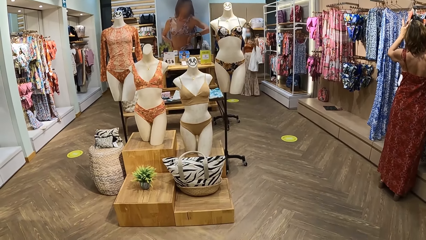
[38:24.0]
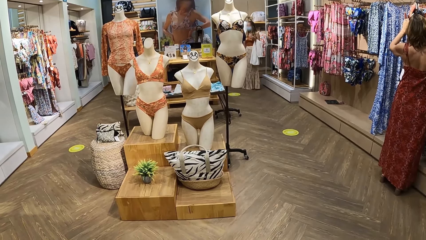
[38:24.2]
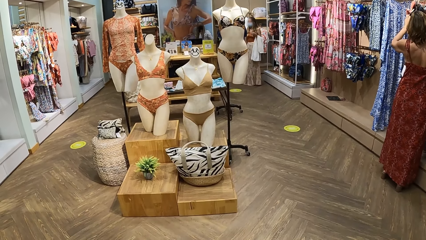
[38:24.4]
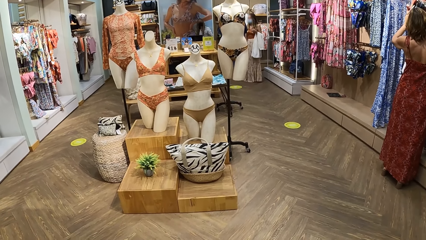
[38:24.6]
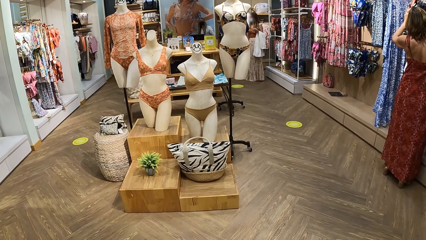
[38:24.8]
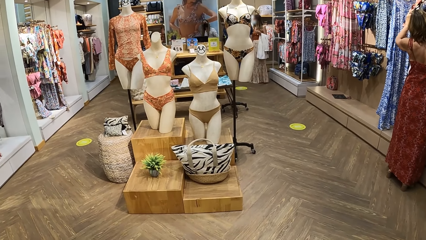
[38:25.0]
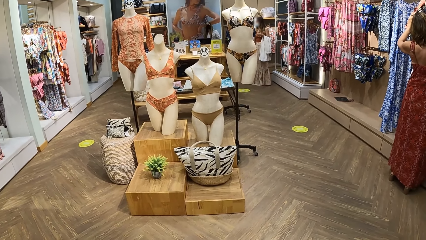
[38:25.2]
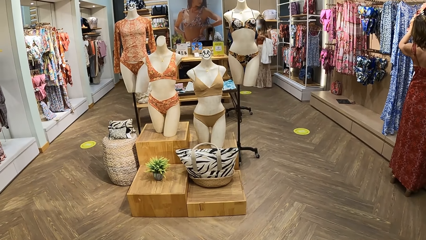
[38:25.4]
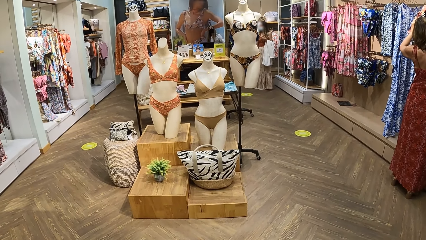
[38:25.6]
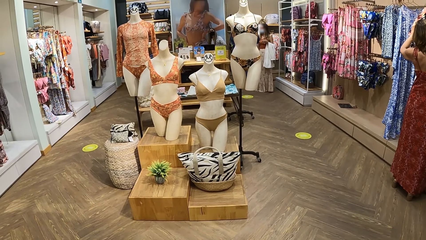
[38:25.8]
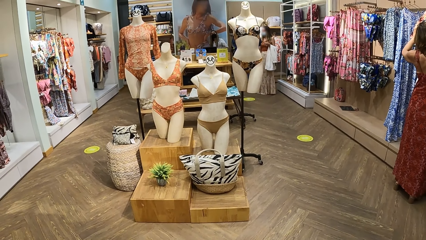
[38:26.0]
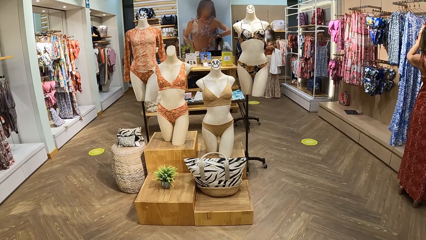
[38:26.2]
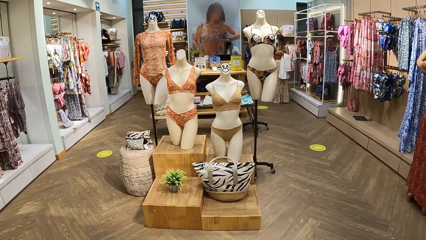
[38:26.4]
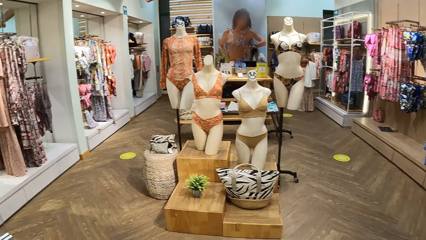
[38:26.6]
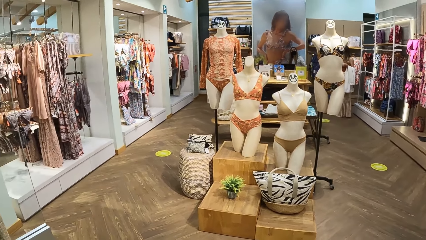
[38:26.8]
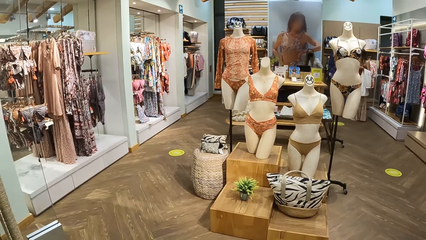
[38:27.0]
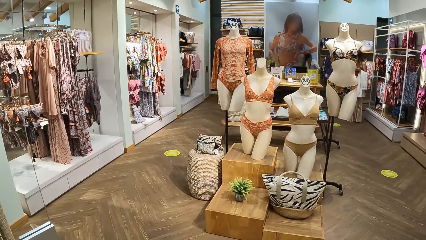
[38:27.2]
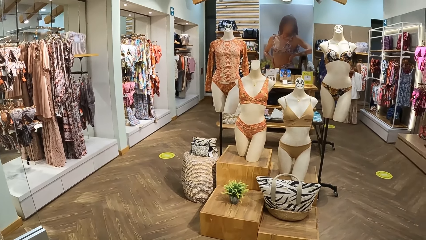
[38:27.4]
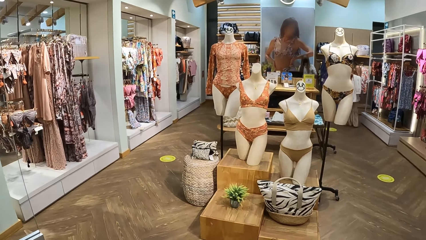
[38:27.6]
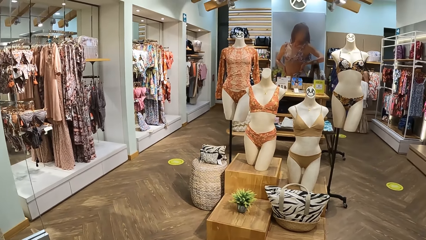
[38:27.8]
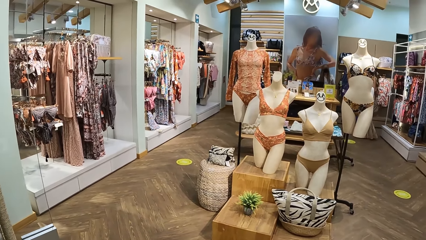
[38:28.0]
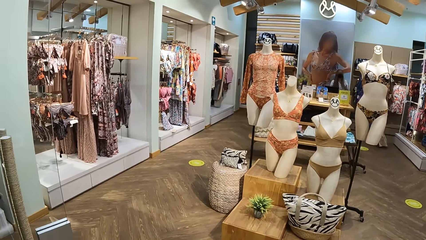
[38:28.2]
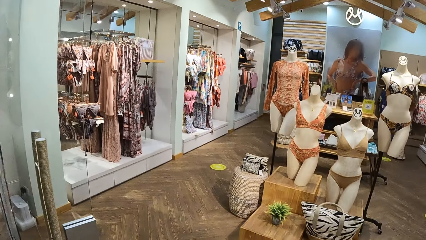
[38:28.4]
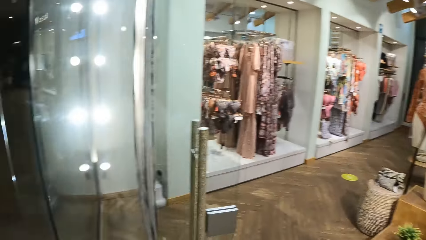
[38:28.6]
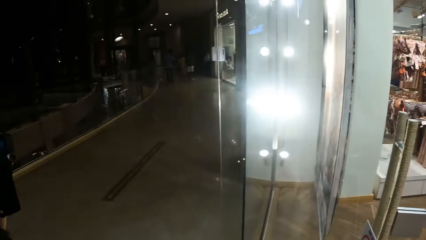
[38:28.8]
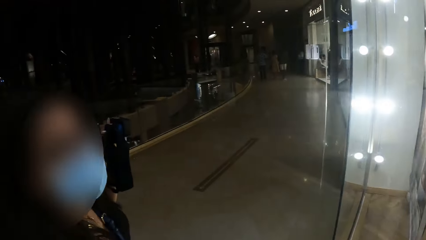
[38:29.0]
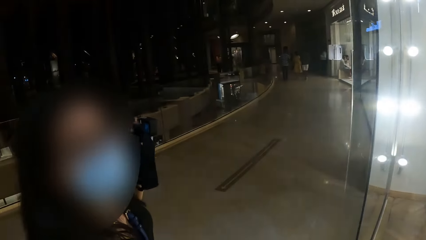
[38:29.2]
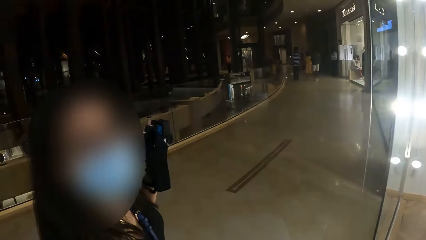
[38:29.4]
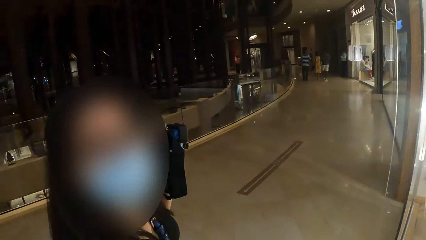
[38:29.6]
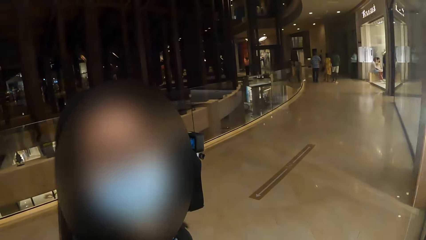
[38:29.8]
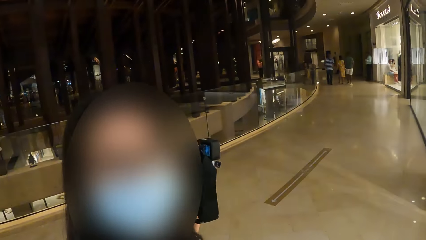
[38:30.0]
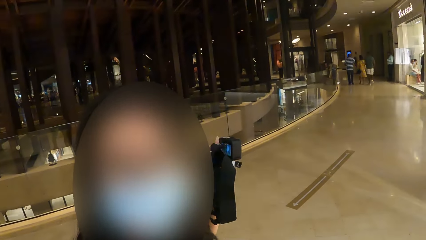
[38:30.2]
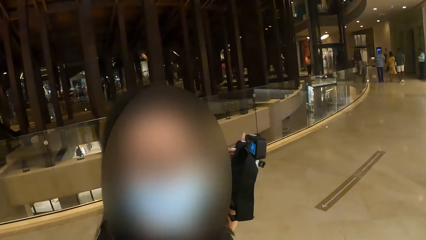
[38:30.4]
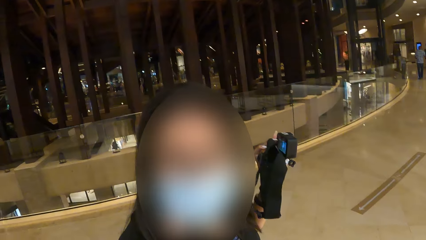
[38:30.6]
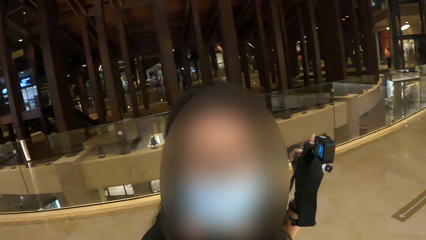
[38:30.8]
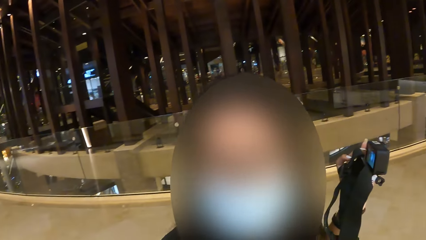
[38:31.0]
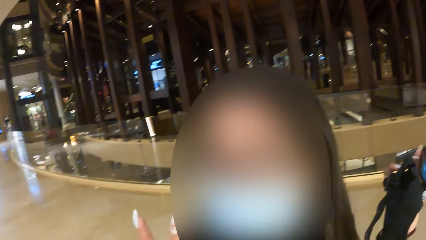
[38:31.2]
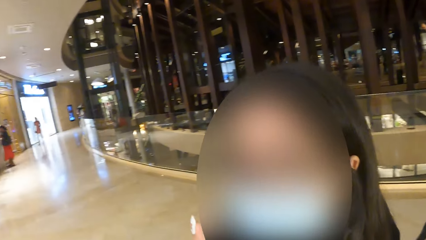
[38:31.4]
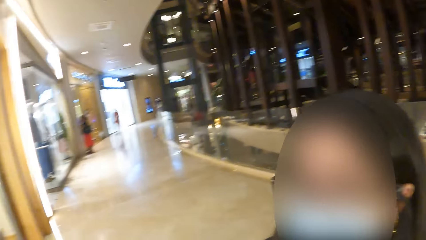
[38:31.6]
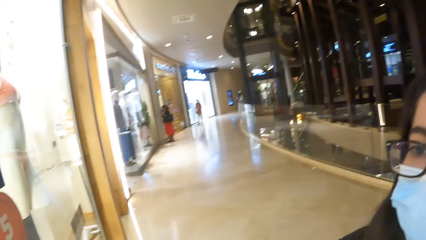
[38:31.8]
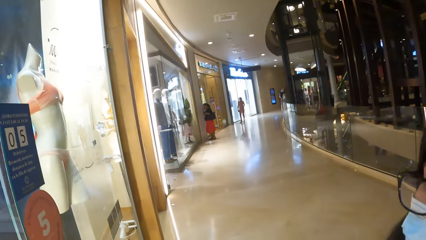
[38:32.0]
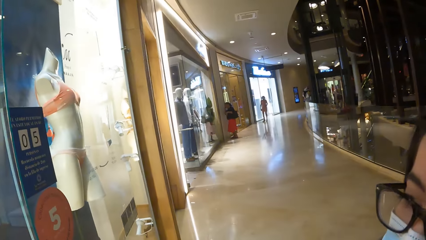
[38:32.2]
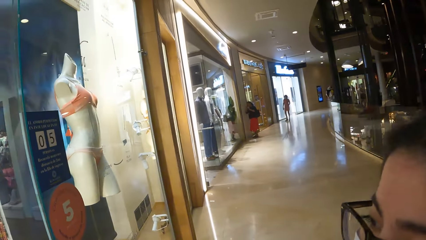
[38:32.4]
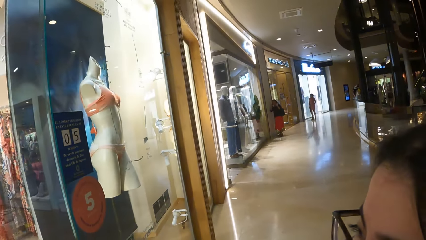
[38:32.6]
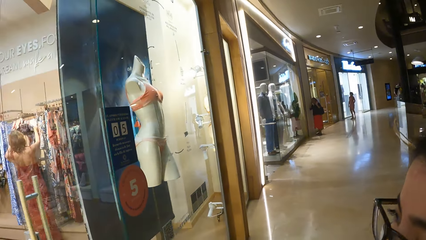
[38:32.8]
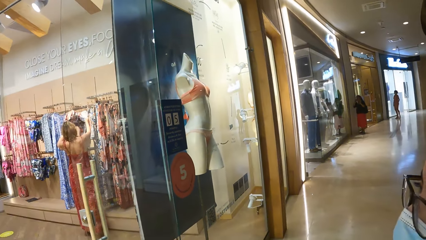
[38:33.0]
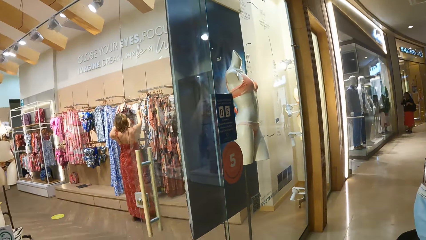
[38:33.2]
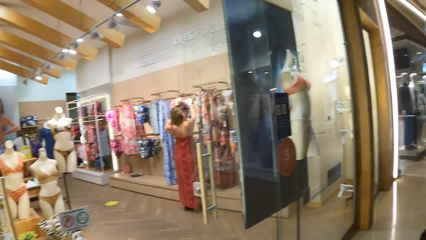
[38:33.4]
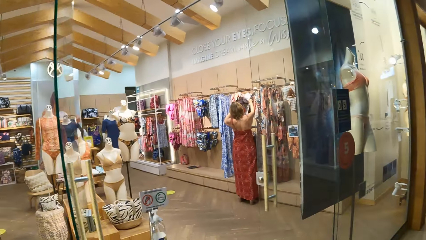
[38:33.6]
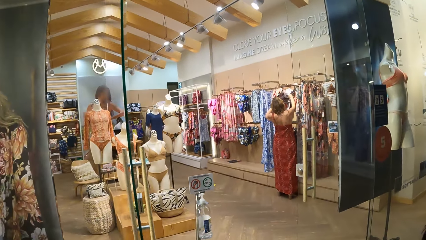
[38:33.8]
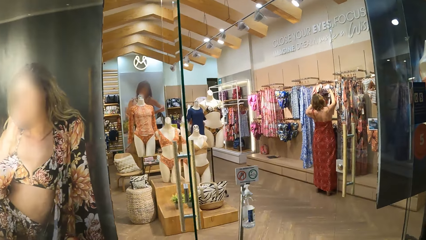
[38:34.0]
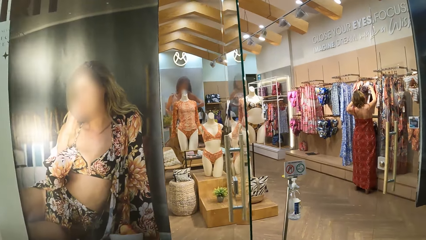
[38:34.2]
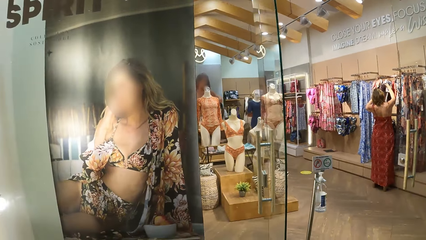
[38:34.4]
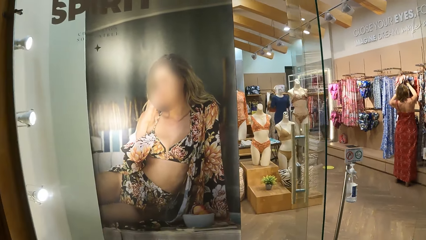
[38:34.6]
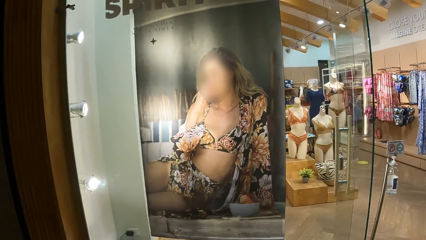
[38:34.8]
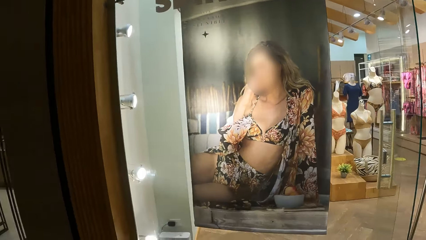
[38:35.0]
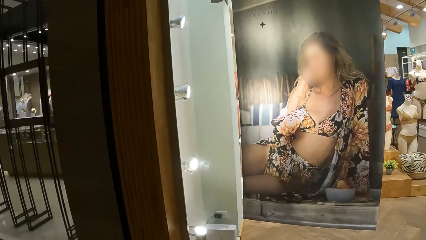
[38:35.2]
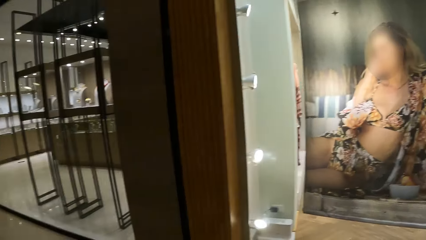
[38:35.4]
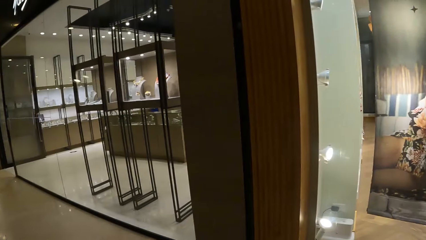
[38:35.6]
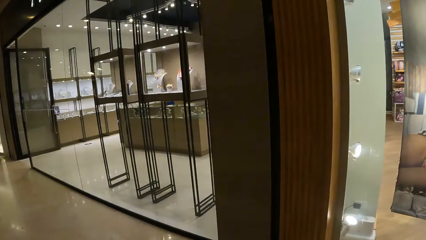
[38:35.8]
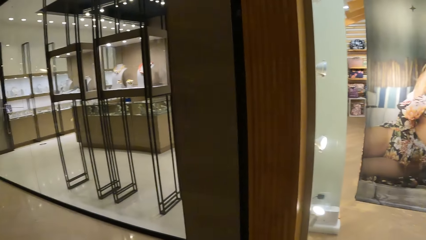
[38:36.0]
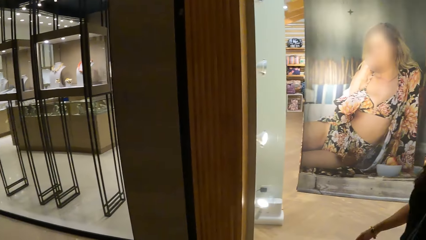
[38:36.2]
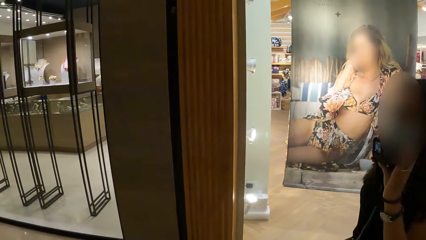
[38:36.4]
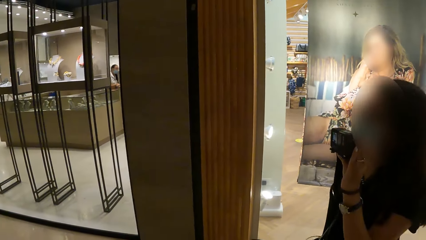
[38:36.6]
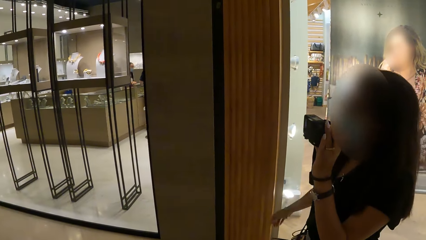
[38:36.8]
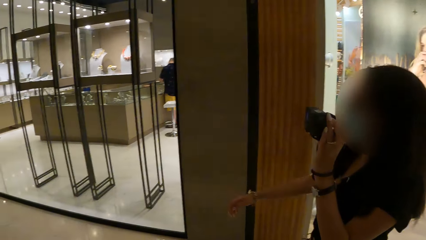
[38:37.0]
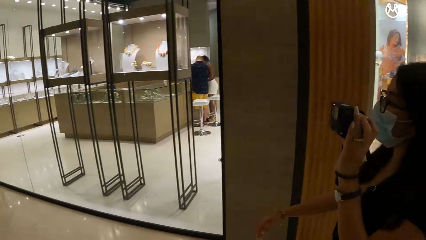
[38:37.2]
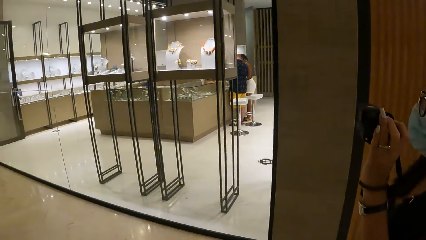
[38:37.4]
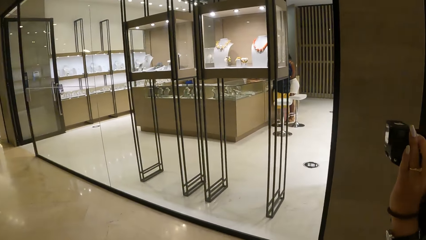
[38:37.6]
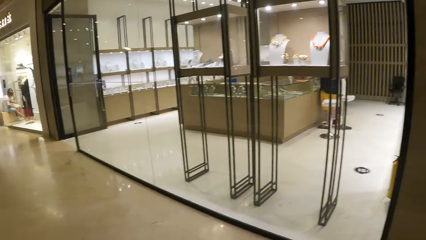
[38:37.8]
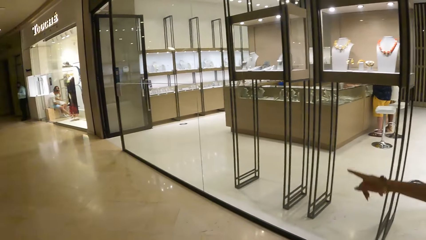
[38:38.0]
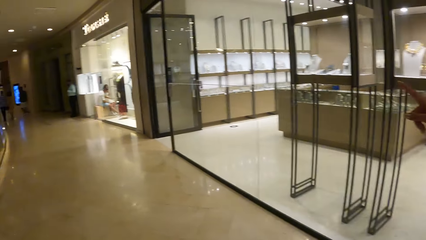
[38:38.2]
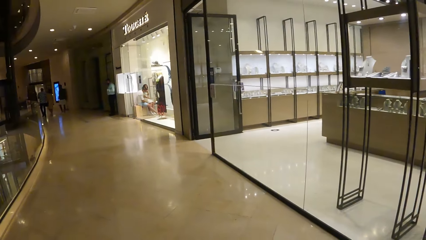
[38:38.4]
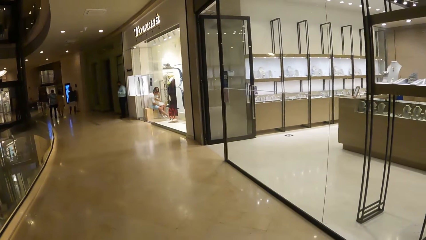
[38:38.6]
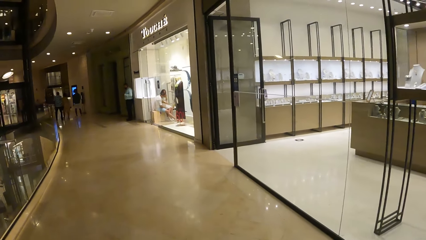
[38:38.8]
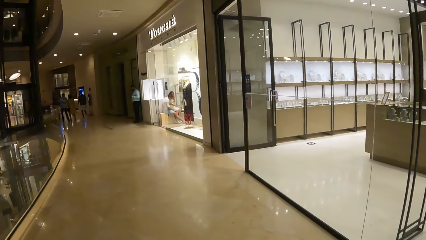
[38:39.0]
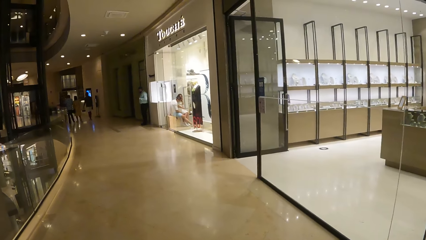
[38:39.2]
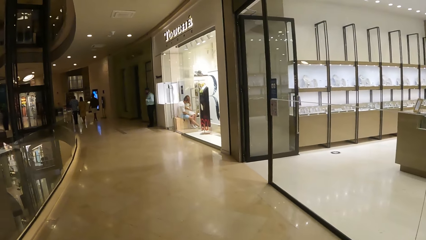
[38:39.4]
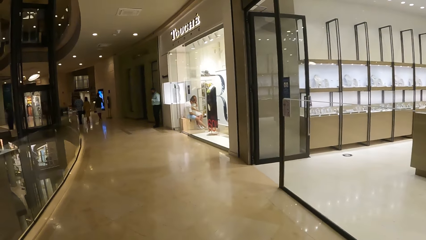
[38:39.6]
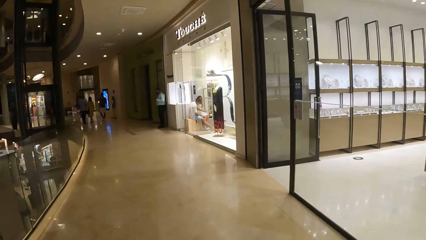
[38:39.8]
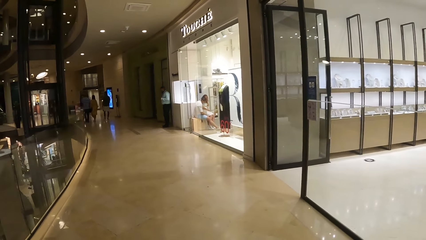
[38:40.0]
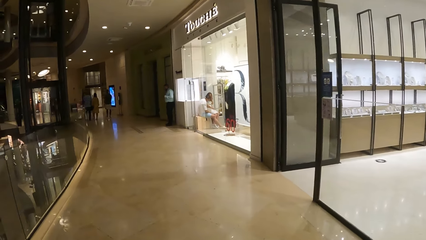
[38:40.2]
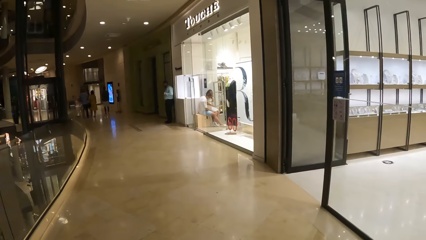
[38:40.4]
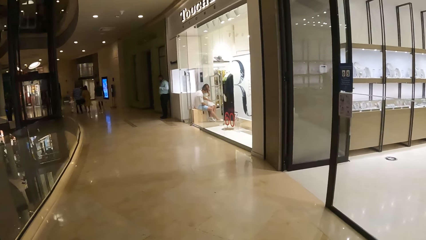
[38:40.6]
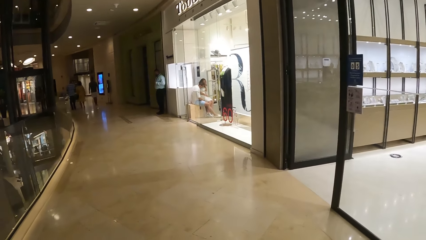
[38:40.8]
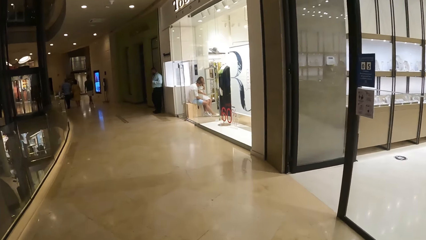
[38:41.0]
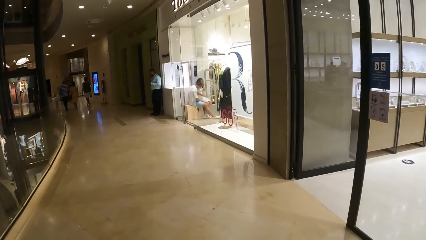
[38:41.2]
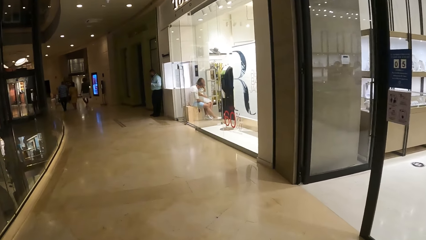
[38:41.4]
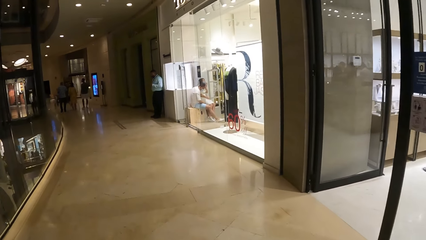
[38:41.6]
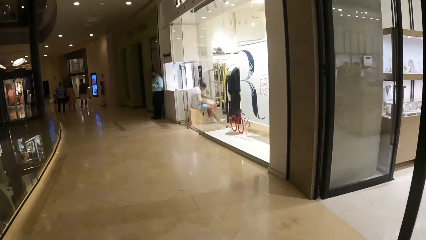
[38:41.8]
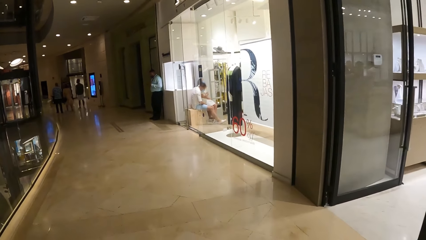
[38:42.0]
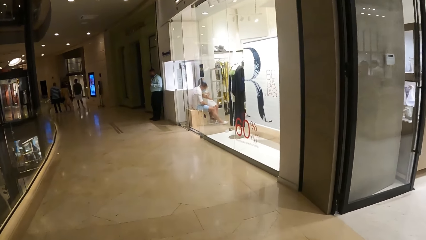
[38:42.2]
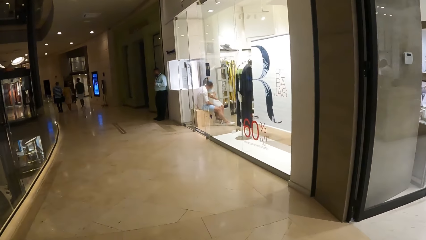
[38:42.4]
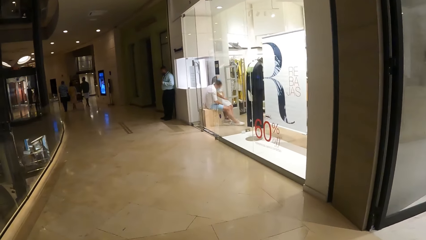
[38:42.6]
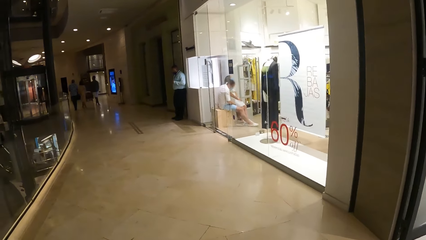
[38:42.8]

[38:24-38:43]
The camera wearer communicates with a person. They look around. The person walks around. The camera wearer walks around.
